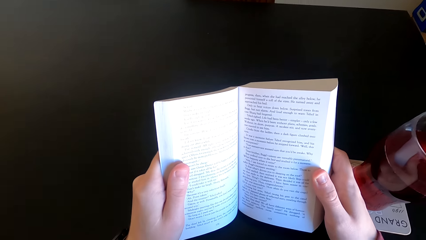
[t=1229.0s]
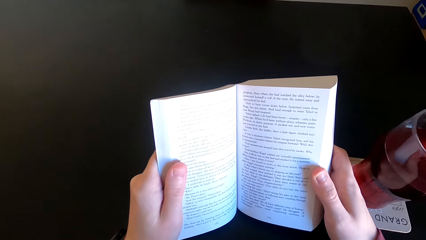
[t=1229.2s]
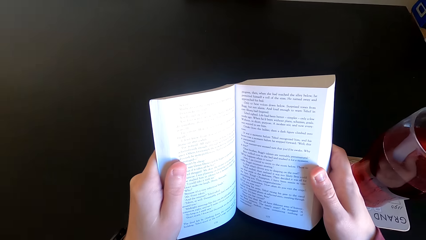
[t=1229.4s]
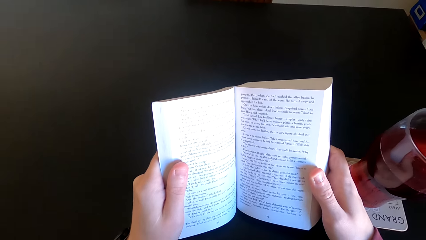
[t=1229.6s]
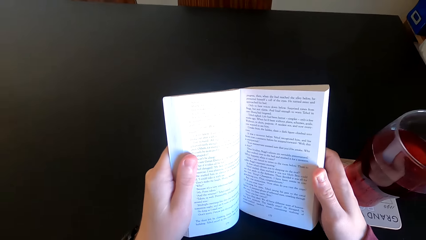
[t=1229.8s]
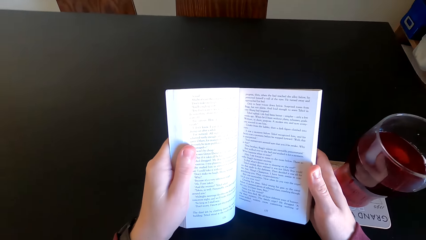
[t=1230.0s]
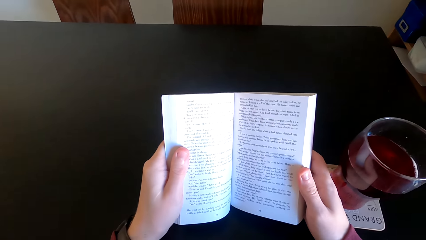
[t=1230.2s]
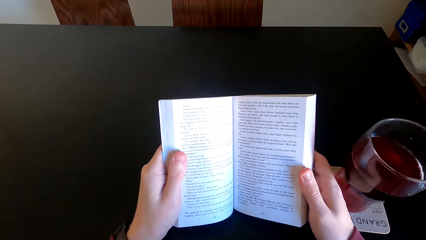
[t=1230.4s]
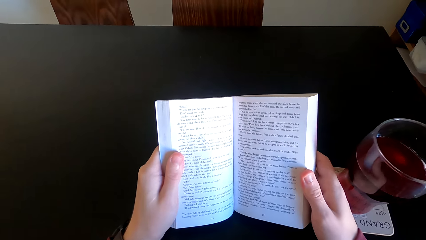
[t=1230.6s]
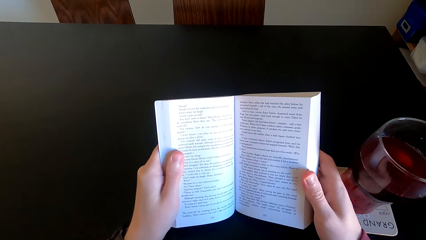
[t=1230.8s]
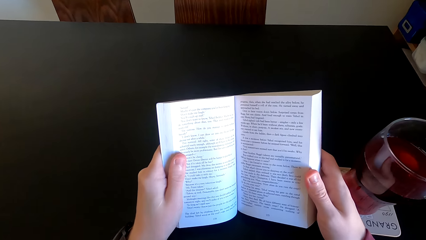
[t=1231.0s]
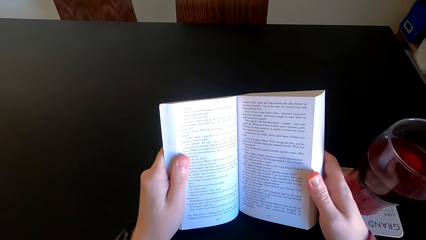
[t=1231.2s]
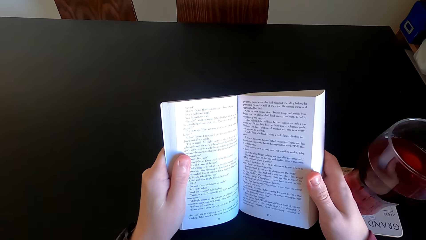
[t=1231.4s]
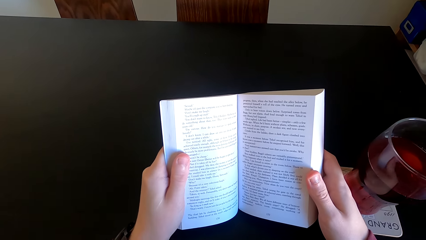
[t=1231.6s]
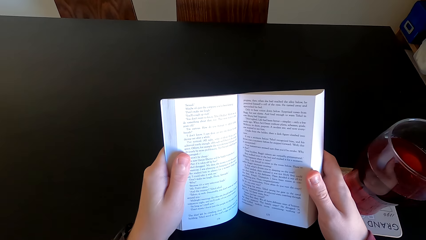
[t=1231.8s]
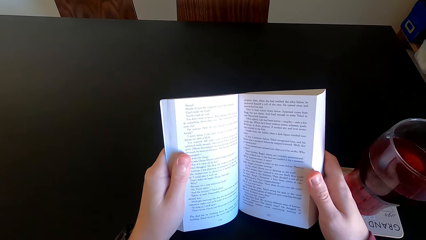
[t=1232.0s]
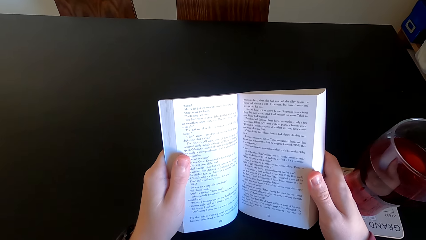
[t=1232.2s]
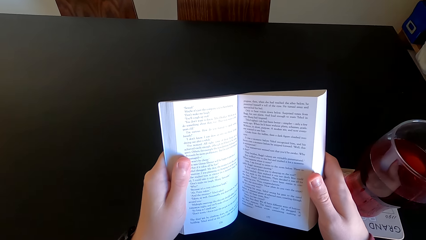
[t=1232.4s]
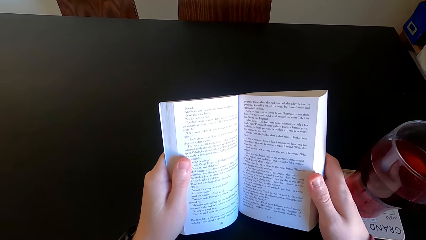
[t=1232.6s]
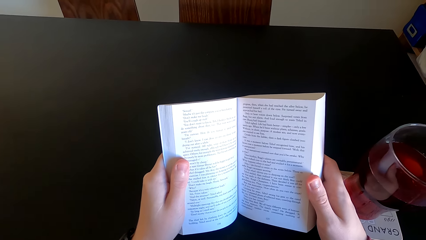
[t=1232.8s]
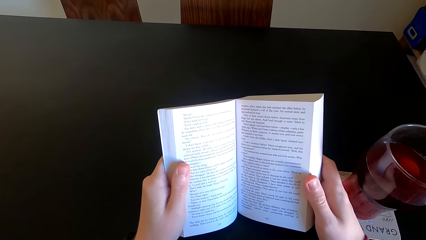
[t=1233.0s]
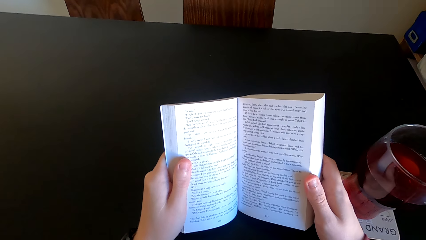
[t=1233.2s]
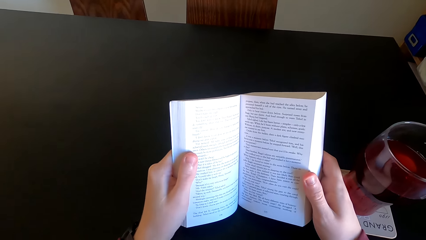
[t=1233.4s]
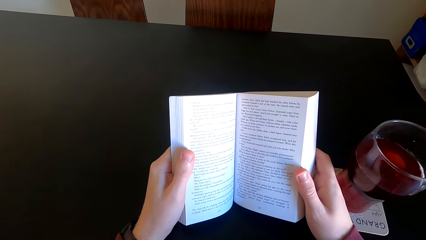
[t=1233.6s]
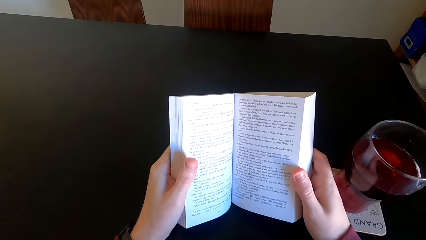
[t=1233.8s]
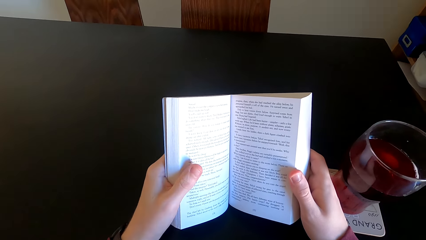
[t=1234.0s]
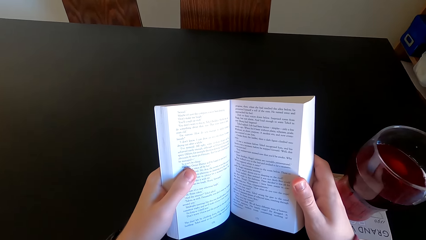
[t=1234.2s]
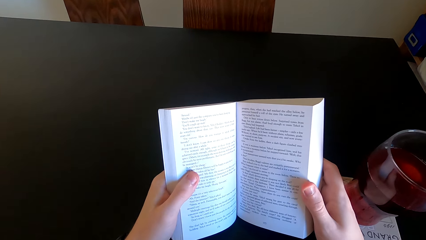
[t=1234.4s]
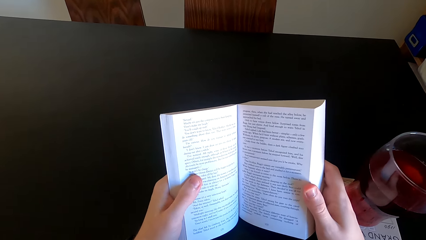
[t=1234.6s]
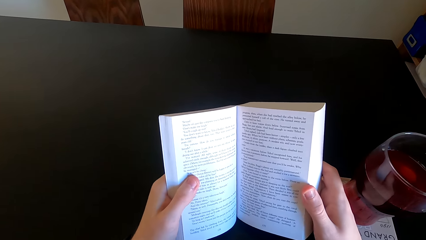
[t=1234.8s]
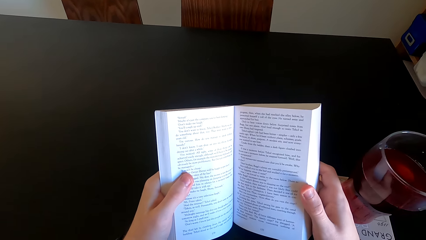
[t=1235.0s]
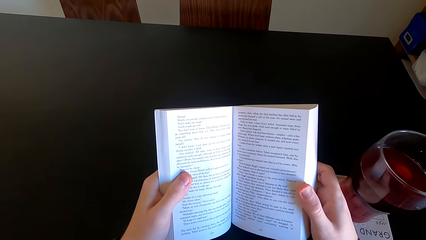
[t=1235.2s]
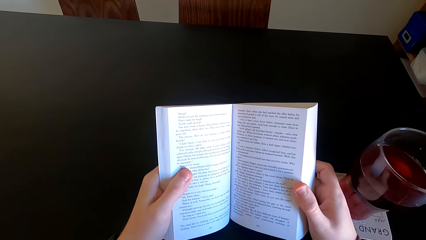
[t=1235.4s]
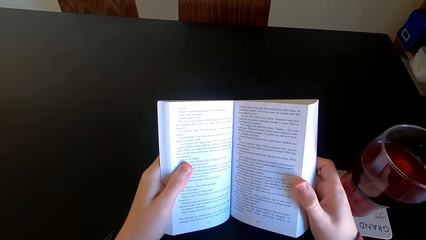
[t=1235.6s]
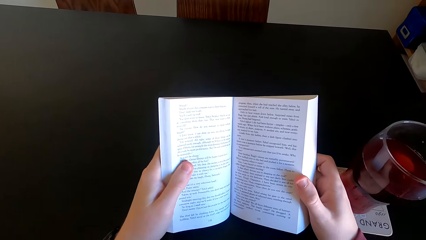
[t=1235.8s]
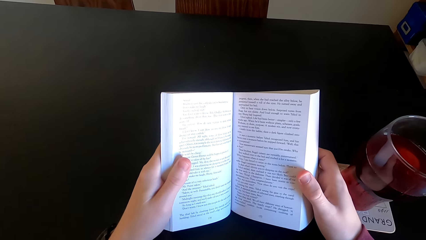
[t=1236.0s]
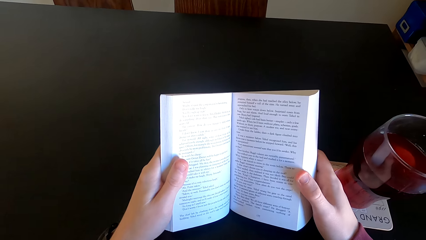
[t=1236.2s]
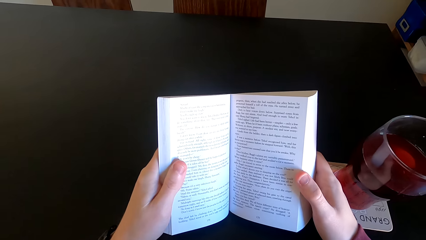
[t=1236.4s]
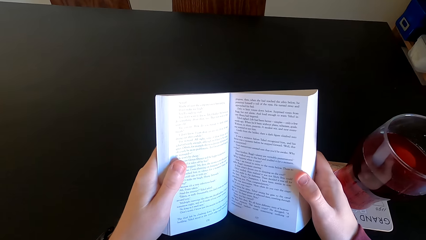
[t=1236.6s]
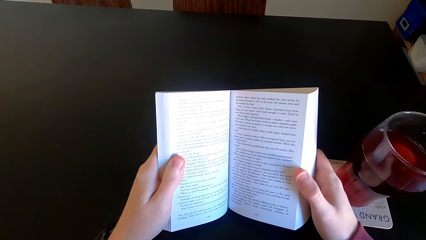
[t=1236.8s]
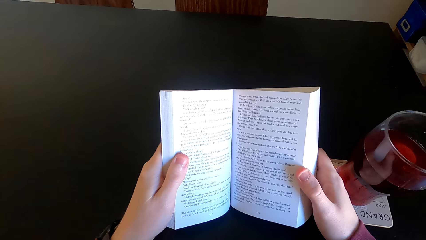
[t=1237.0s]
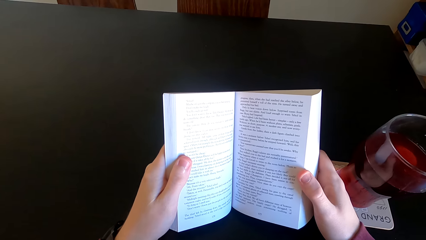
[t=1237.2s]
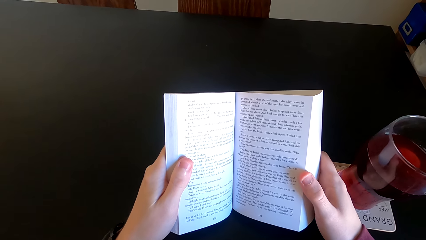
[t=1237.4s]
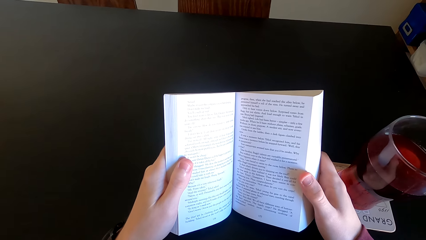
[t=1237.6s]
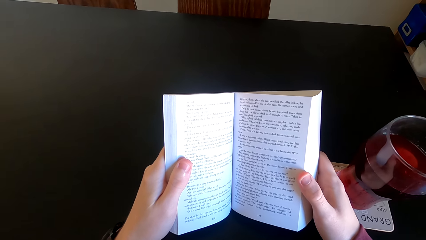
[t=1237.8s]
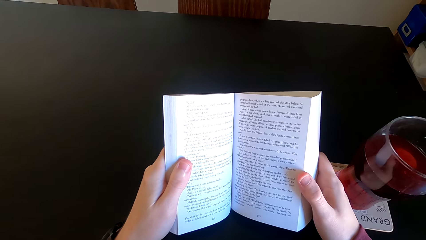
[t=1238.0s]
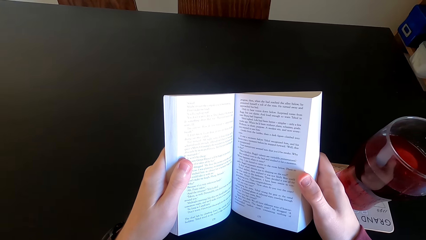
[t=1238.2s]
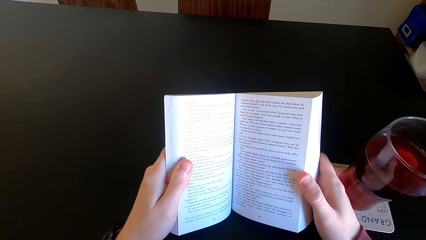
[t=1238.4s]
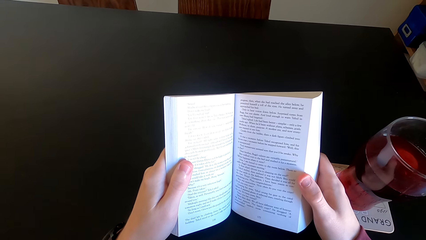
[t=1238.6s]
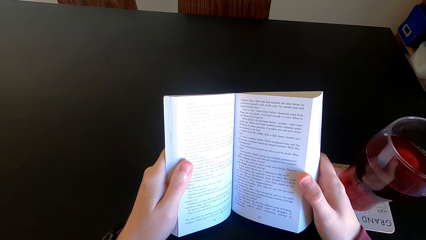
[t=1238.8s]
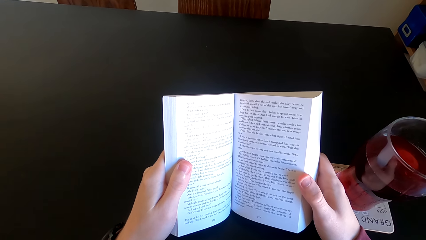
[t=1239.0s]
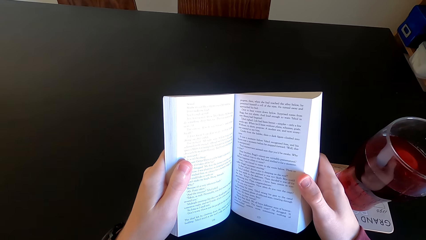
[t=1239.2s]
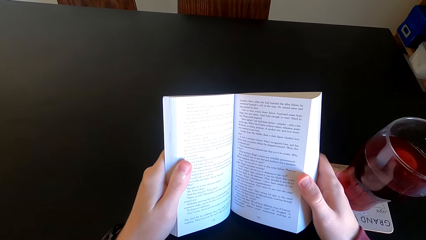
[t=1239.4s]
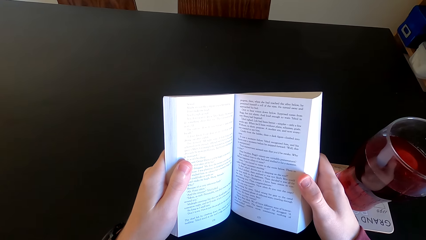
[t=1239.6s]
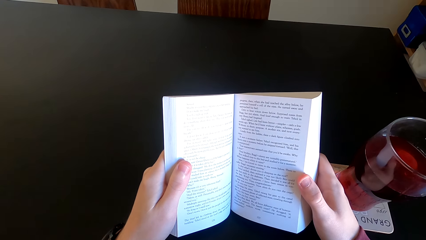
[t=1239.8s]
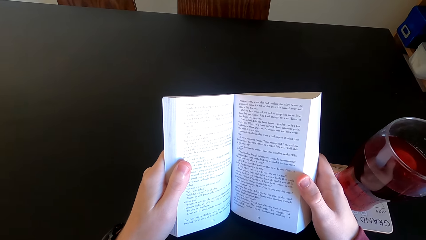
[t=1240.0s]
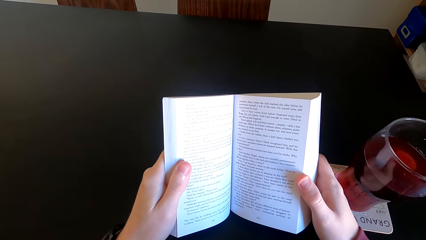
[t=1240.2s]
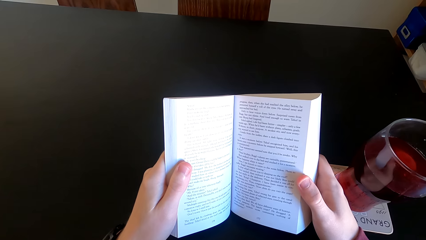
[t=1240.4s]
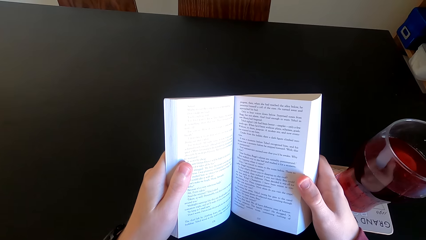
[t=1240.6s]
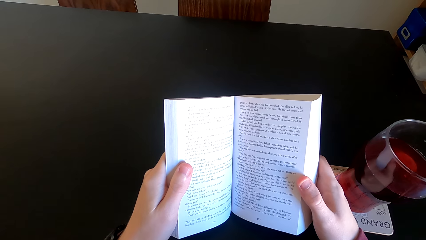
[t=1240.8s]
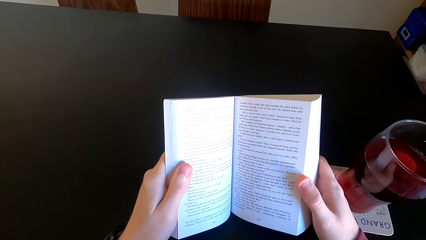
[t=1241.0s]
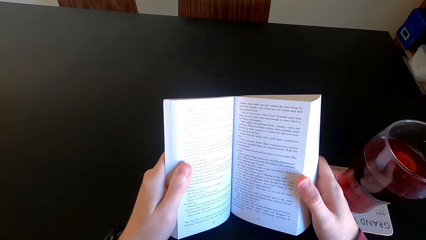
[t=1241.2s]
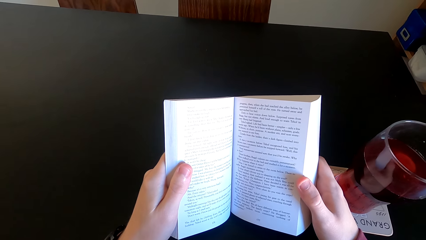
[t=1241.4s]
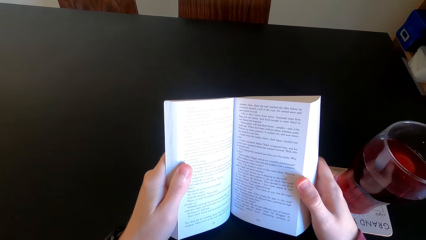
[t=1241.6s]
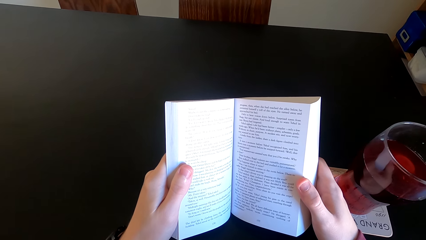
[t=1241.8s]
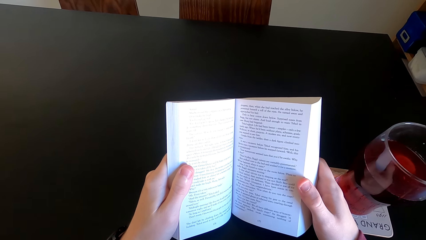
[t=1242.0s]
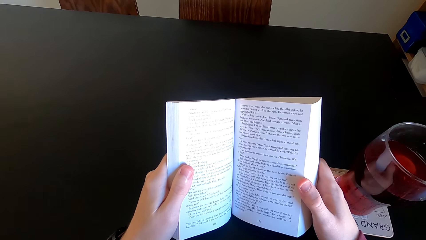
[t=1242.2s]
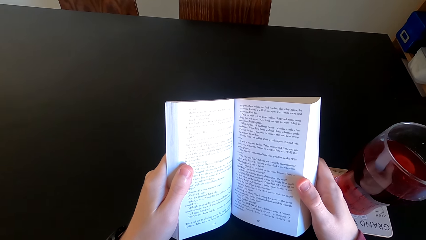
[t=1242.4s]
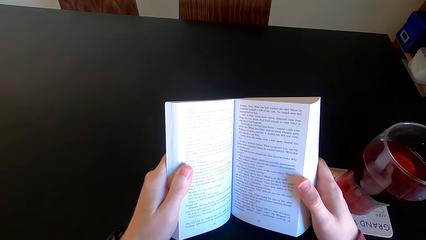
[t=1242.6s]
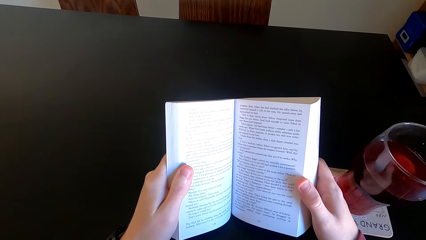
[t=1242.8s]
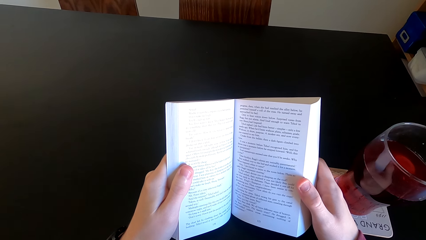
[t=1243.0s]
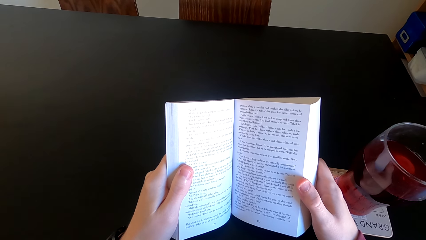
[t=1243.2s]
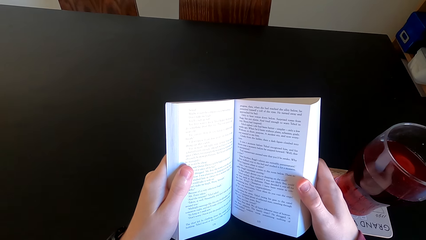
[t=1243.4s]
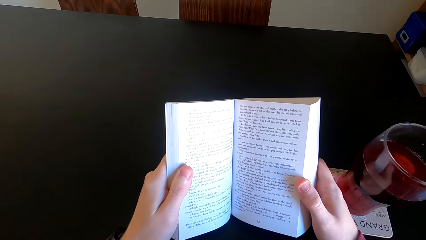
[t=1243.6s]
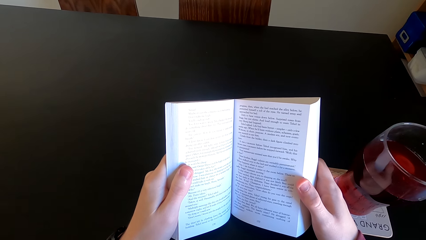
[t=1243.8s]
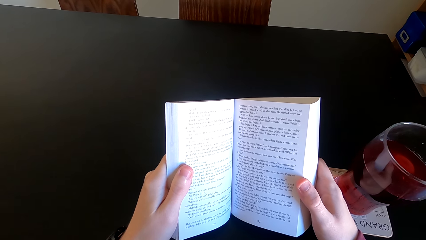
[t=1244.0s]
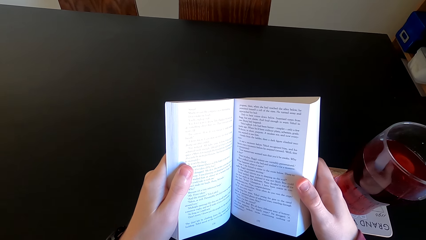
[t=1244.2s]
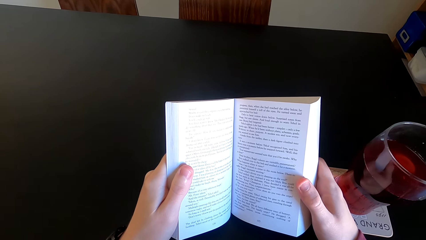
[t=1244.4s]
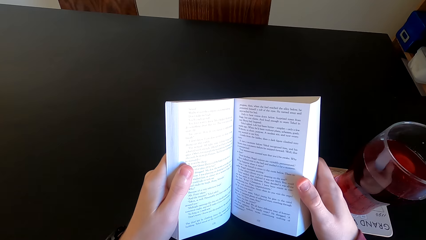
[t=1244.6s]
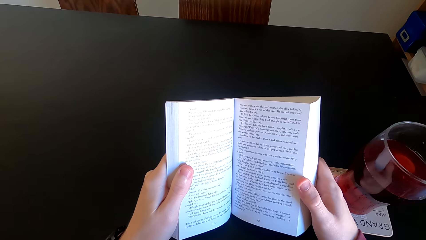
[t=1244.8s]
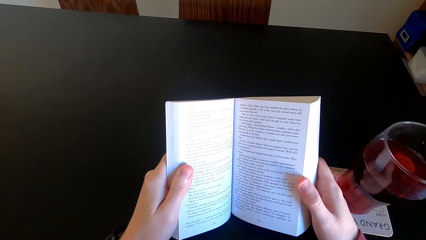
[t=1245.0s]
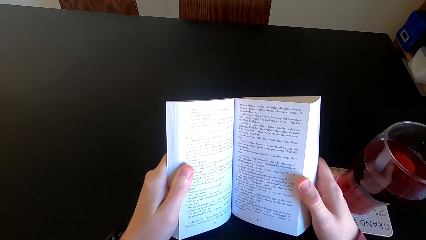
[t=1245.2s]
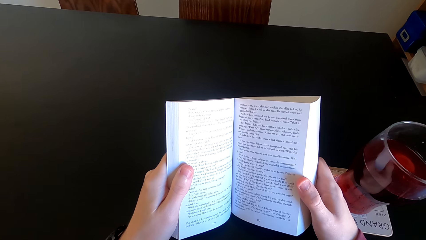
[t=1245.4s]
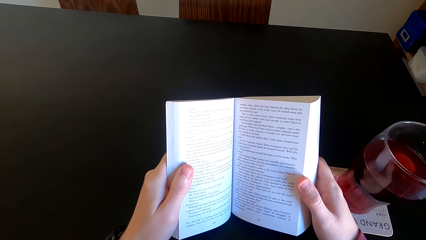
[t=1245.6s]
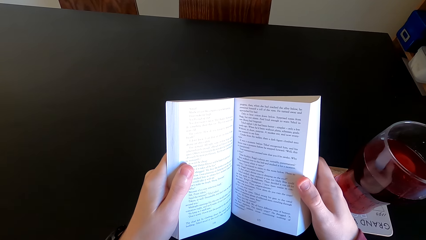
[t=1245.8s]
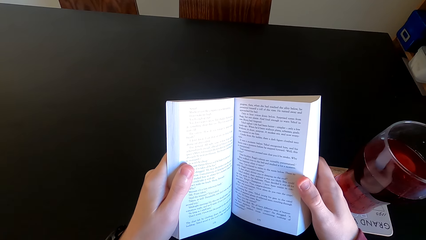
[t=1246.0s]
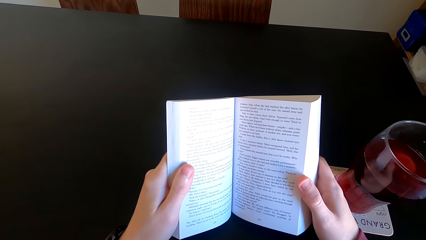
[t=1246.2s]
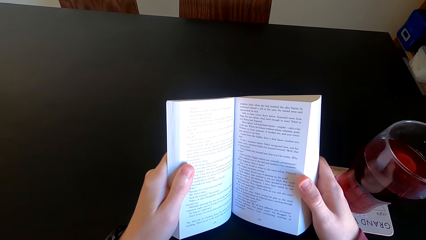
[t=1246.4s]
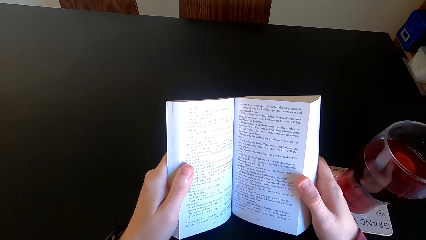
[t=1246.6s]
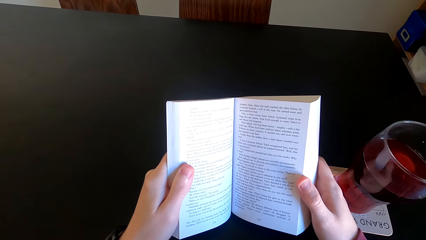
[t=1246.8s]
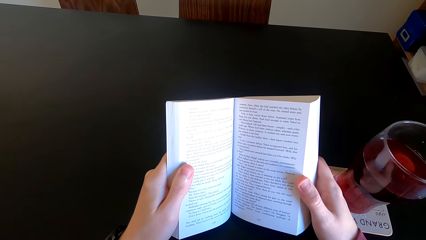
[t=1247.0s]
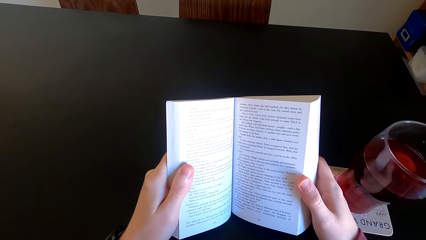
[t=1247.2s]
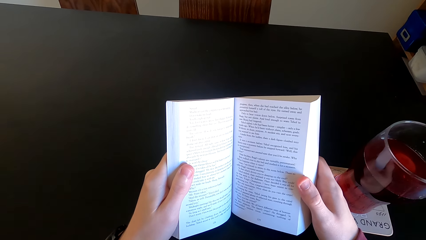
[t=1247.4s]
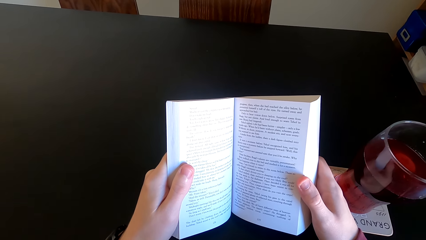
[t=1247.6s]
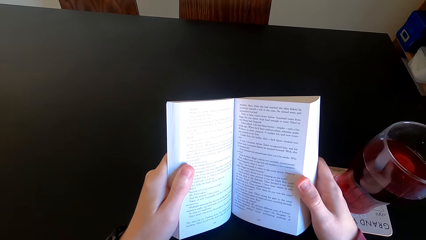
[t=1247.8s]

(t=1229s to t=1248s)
The camera wearer moves his hand. He reads the book.
